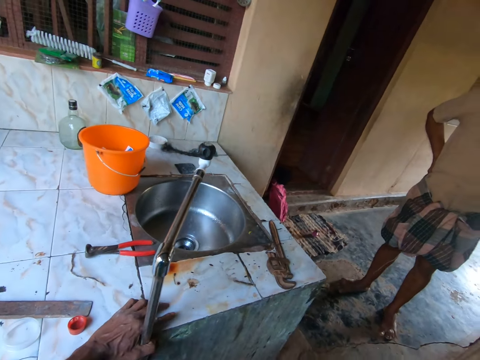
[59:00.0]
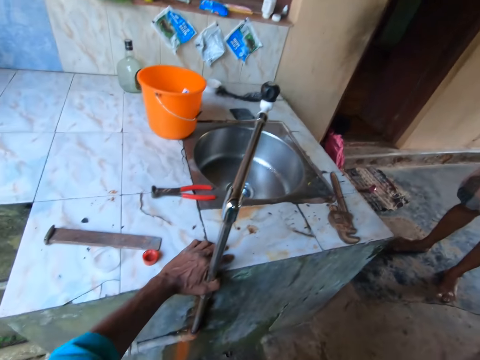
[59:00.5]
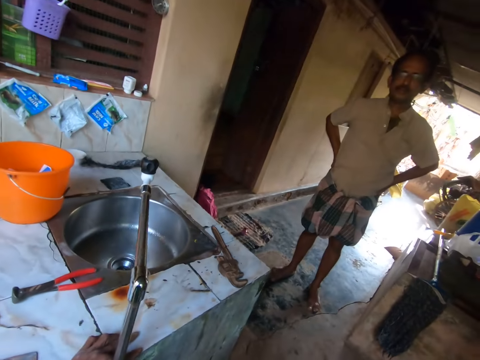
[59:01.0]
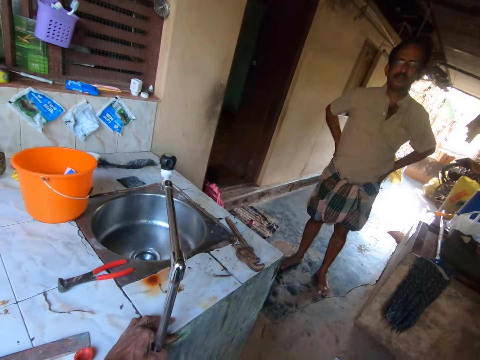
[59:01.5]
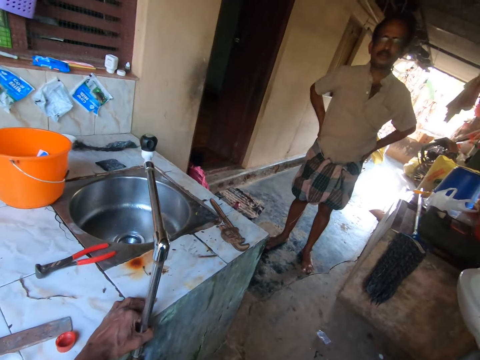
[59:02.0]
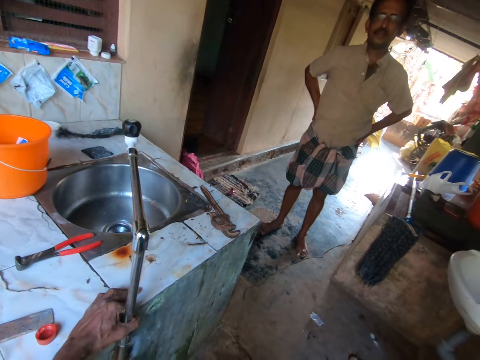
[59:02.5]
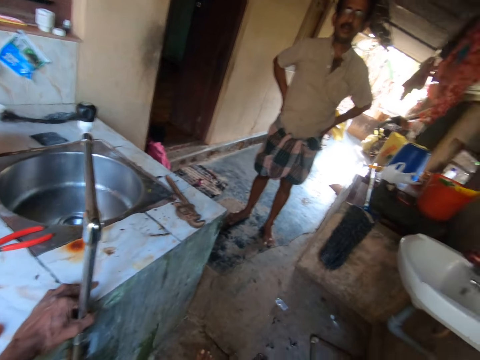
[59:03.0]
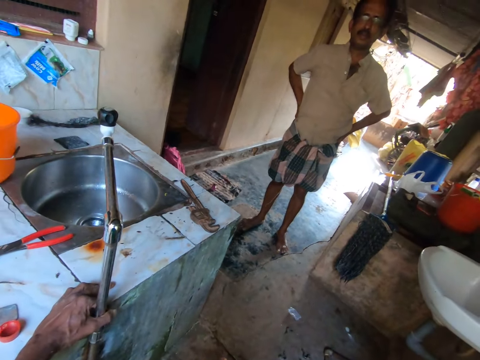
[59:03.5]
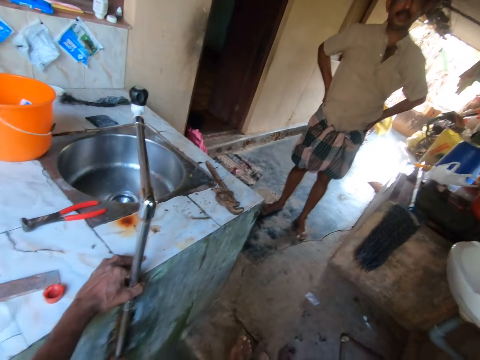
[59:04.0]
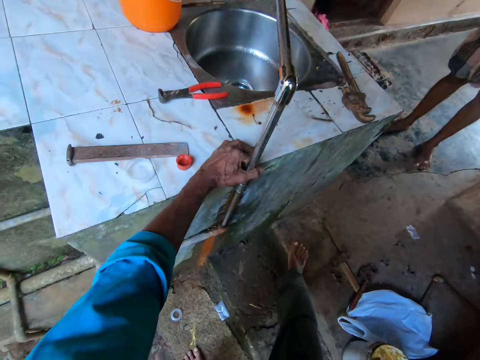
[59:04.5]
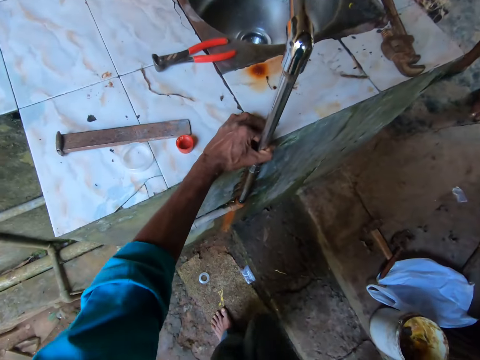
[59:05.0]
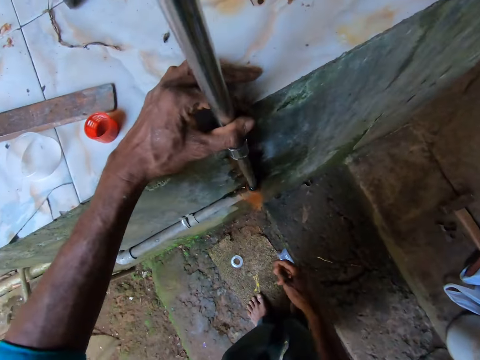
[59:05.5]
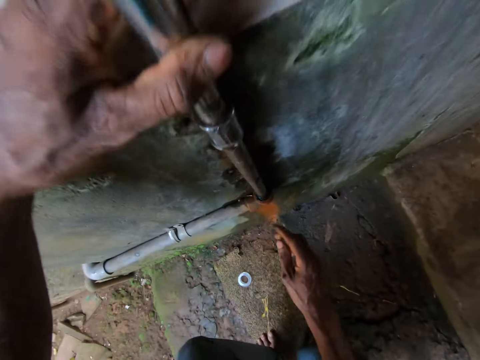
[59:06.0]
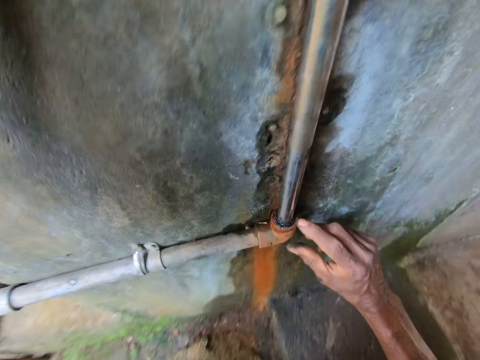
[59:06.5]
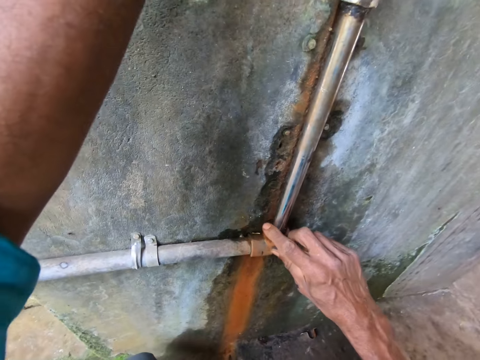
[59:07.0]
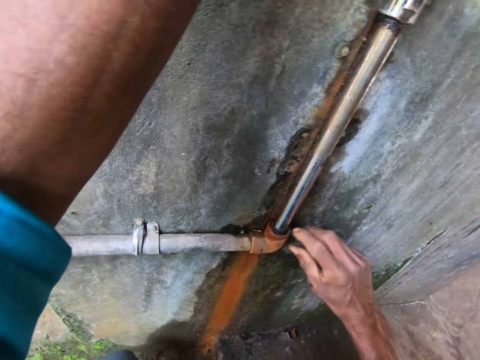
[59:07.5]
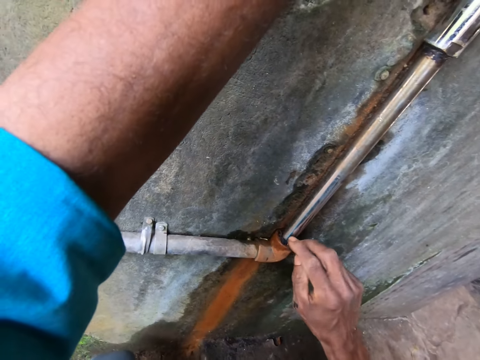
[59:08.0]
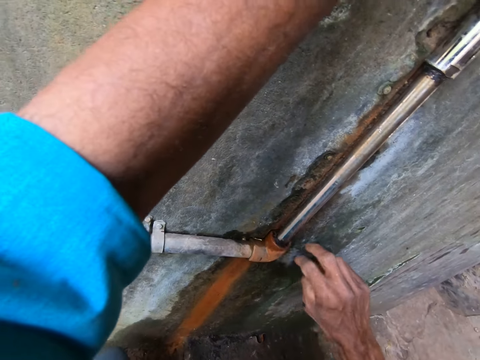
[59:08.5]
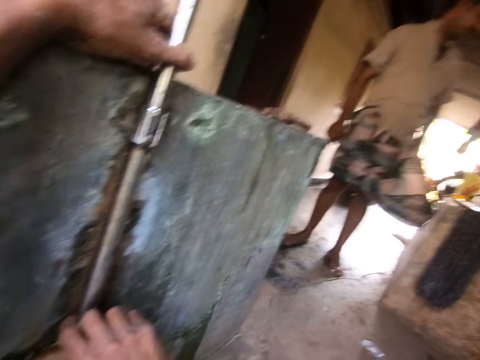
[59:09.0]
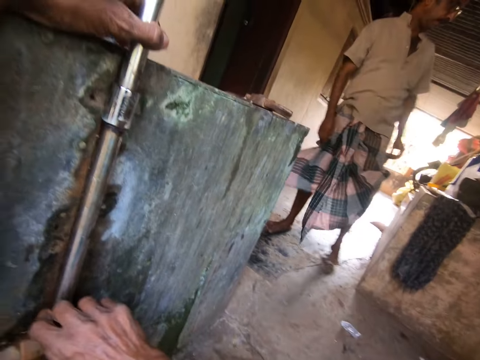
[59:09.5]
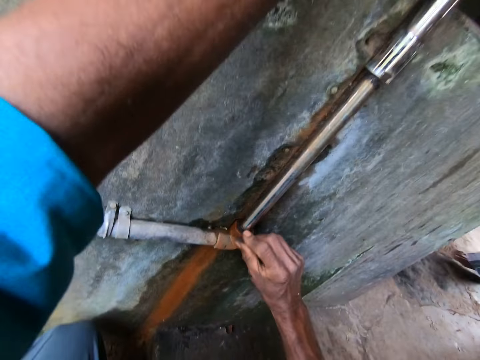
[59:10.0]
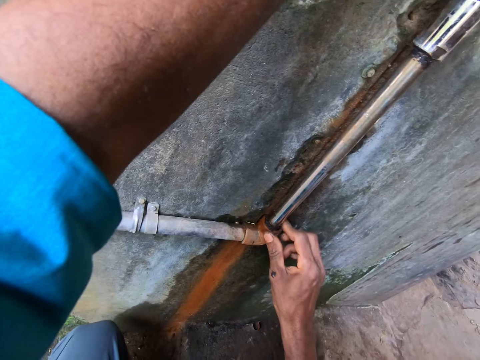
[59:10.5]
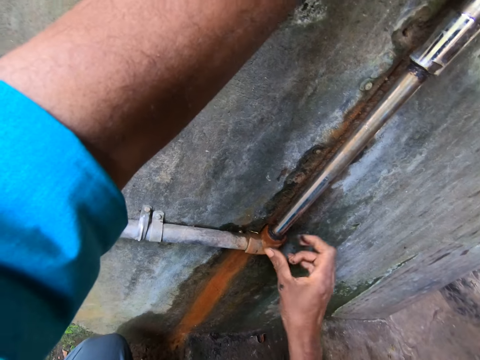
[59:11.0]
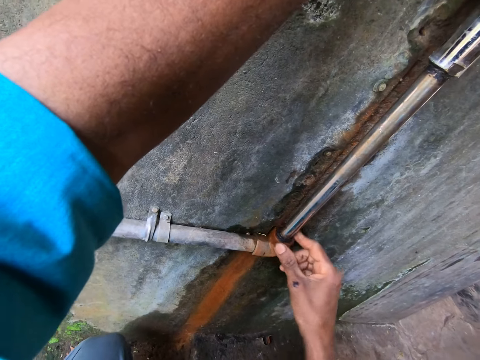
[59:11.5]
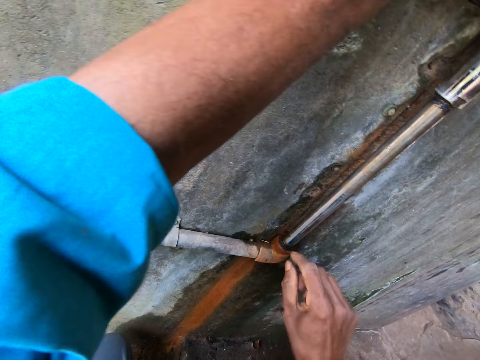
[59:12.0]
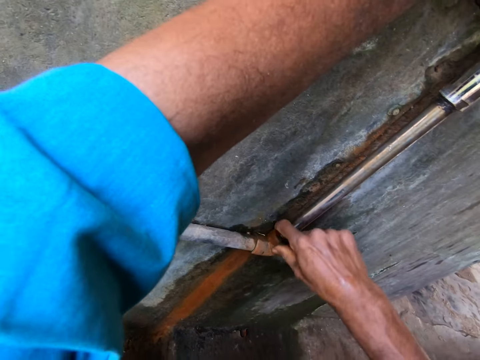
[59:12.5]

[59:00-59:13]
The camera wearer checks a fitting in the pipe with his right hand. He holds the pipe.

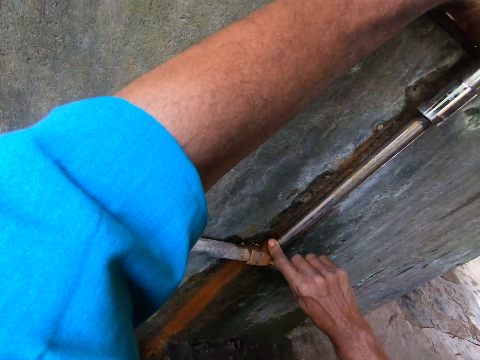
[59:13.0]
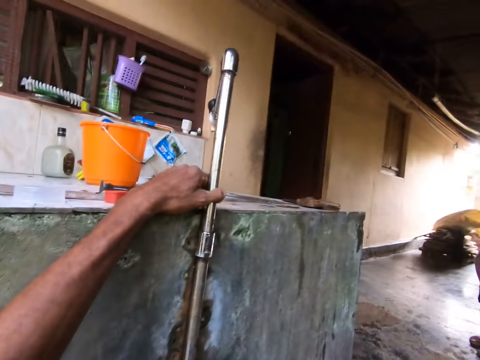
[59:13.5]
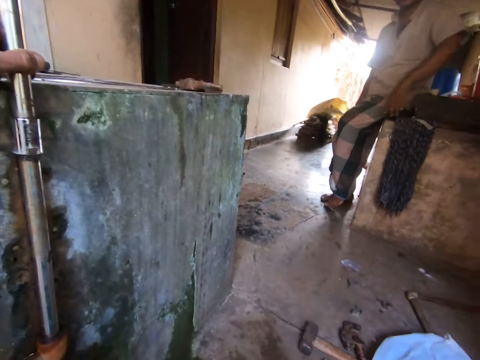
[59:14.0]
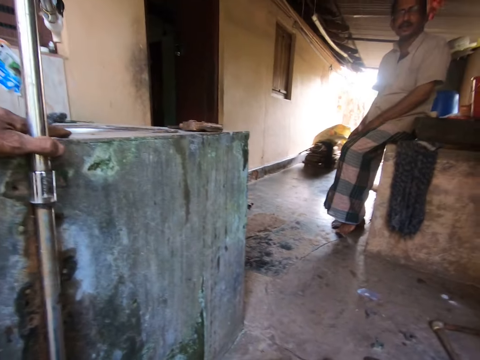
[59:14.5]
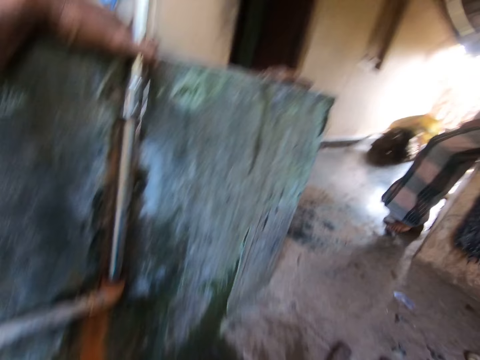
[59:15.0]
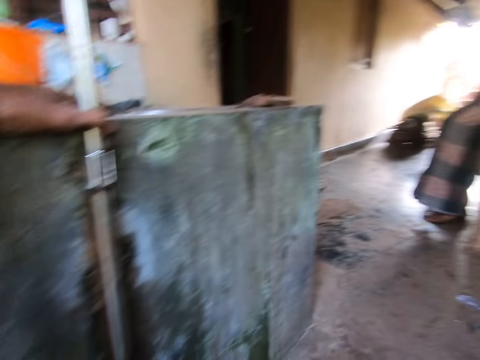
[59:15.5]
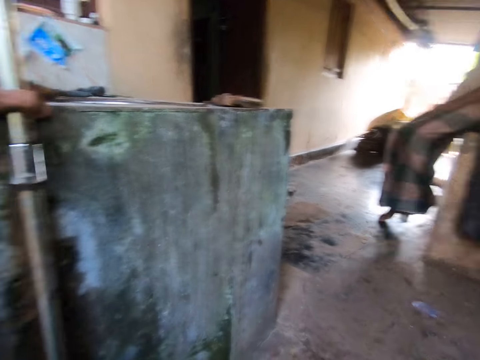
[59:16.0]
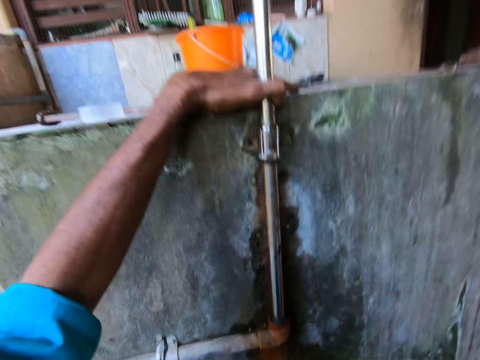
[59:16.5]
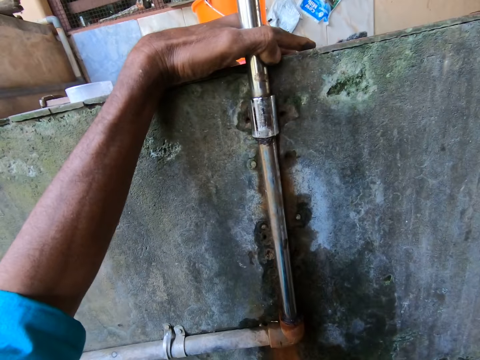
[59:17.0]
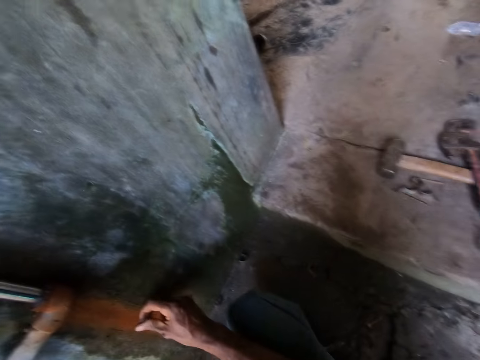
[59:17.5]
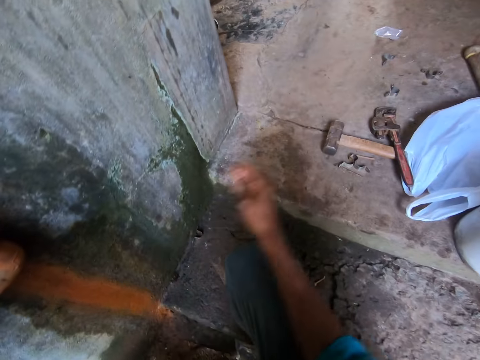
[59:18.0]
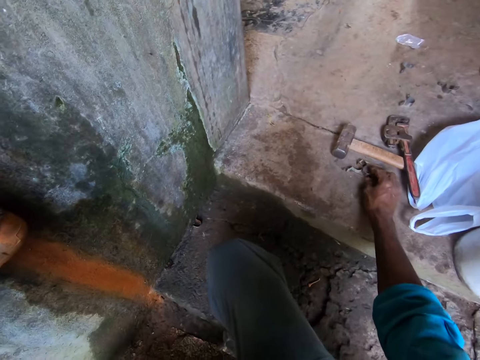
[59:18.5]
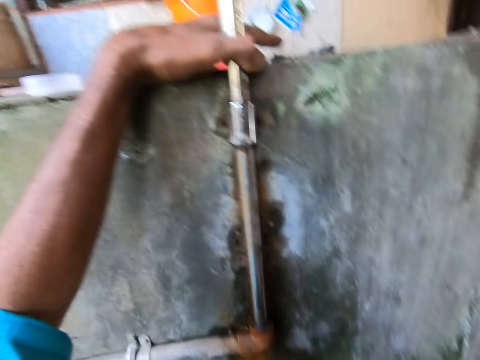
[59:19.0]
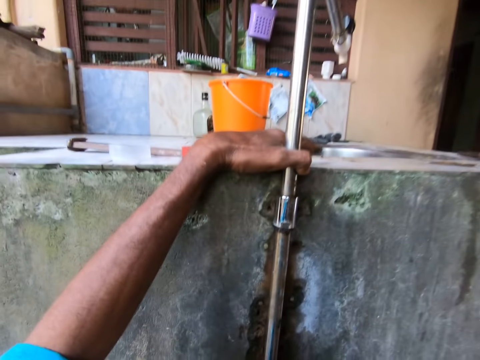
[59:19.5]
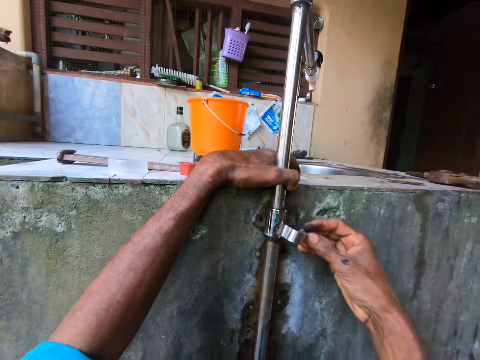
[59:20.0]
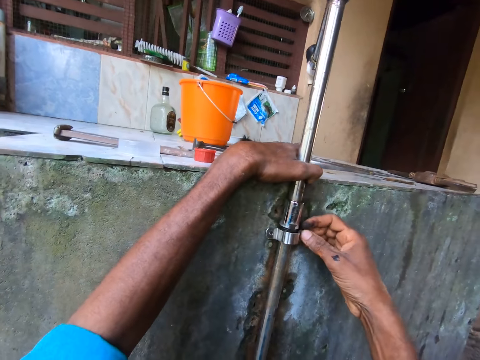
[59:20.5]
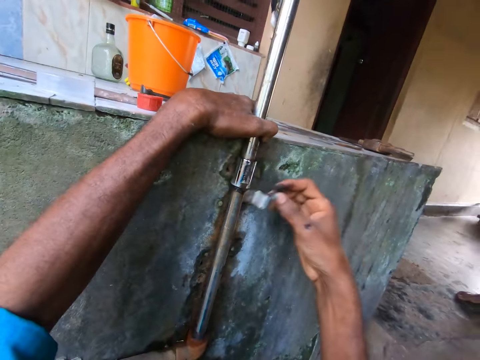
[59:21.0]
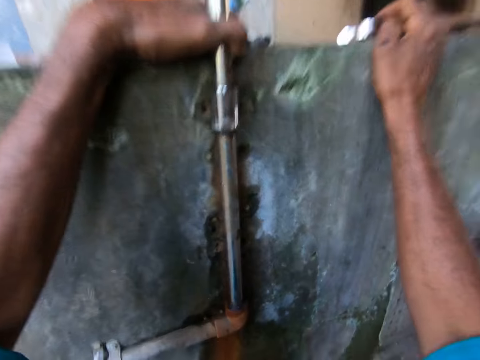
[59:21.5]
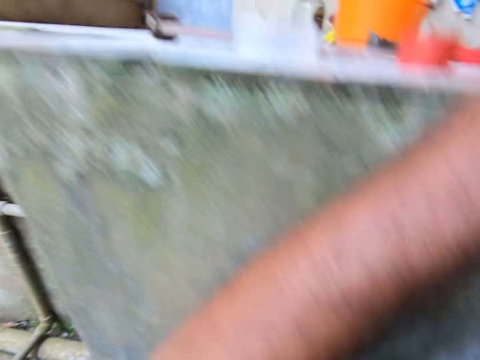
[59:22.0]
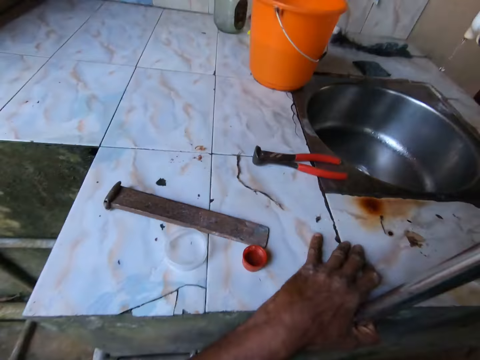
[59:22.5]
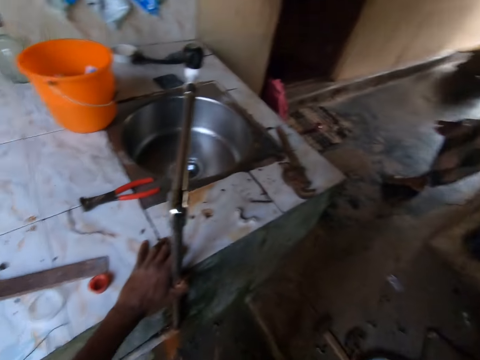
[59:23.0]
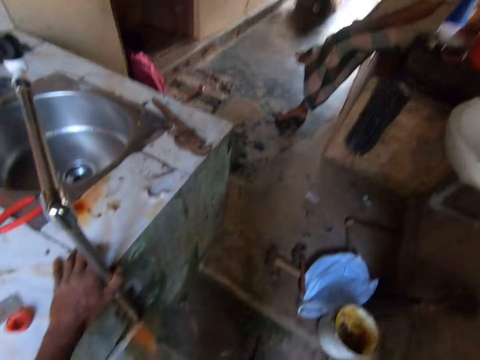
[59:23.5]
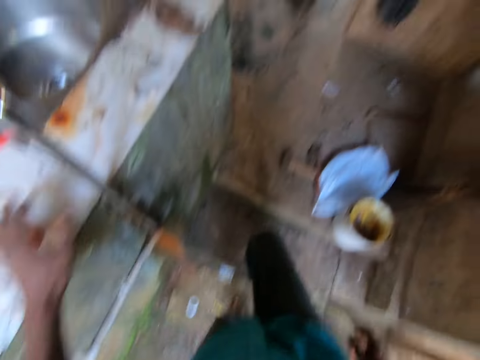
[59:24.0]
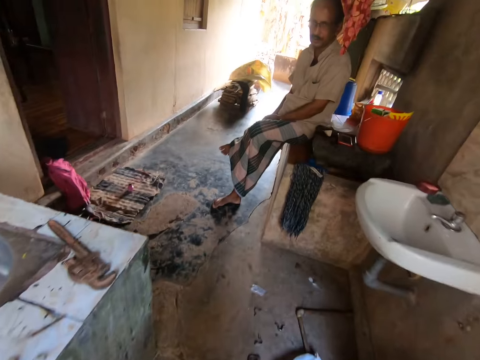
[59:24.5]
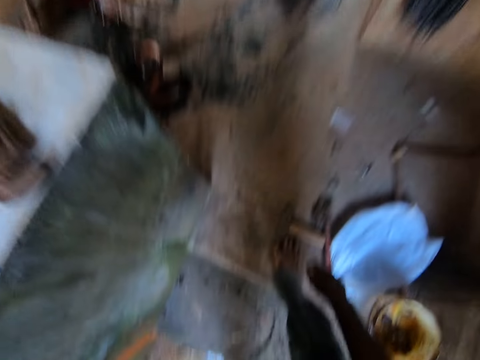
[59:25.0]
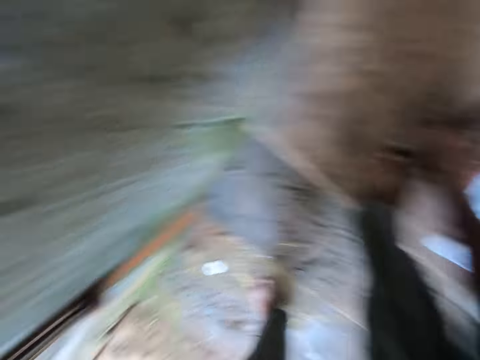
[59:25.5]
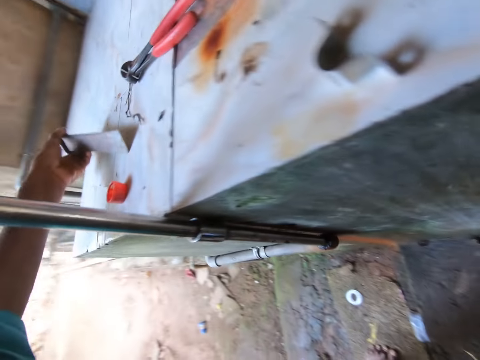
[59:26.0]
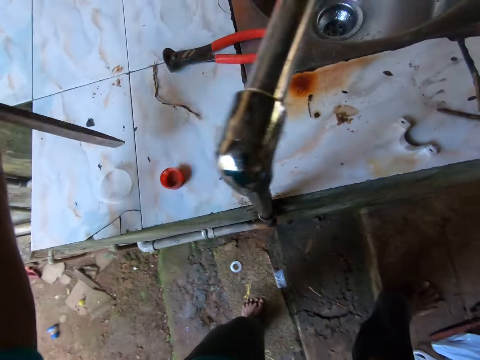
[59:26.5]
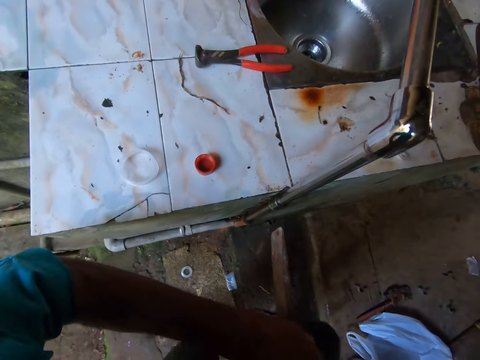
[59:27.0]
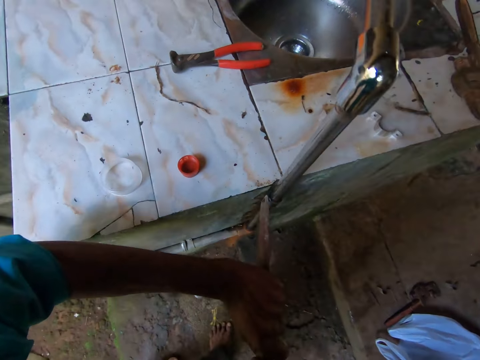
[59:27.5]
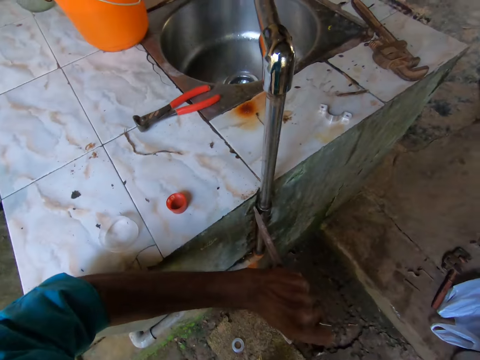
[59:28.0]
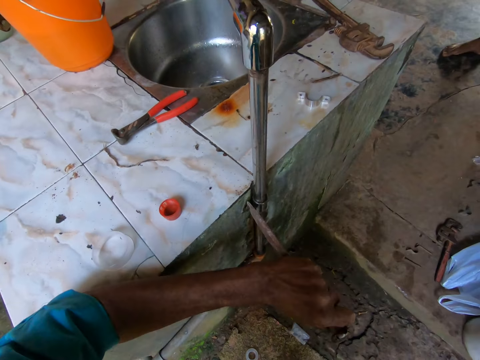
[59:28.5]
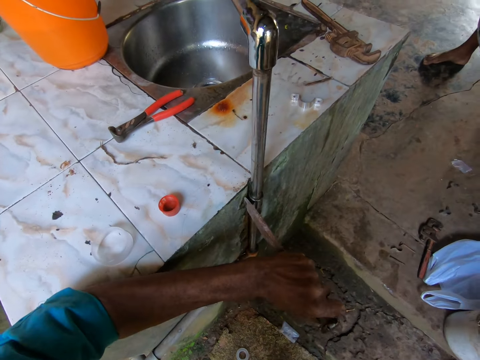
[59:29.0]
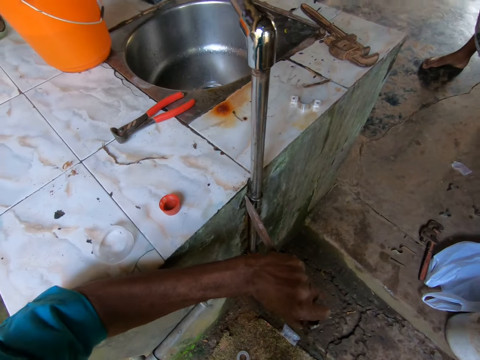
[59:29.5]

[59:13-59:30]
The camera wearer converses with a man. He picks up a pipe-clip from the floor with his right hand. He fixes a tap with a piece of metal. He drops the pipe-clip on the sink with his right hand. He converses with the man. He picks up a hammer from the floor with his right hand. He picks up a chisel from the sink top with his left hand. He places the chisel on the pipe-clip with his left hand. He operates the pipe with the piece of metal. He hits the chisel with the hammer in his right hand.
